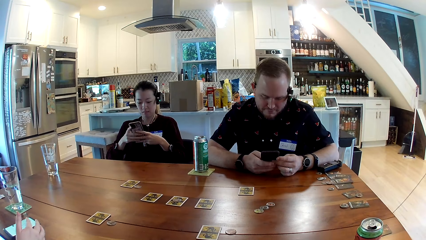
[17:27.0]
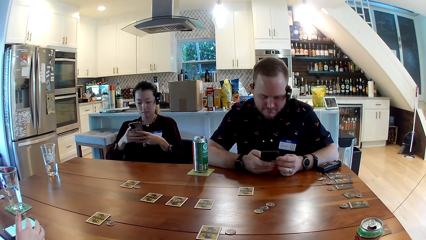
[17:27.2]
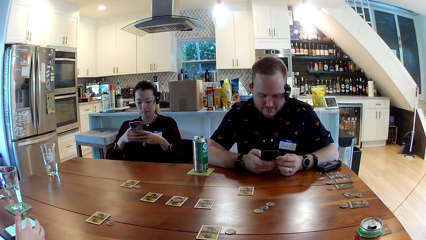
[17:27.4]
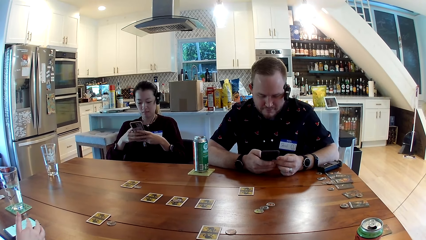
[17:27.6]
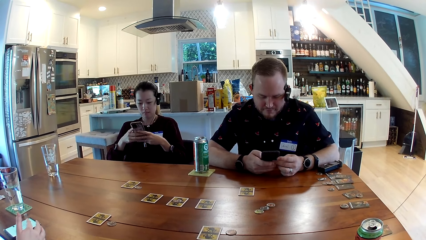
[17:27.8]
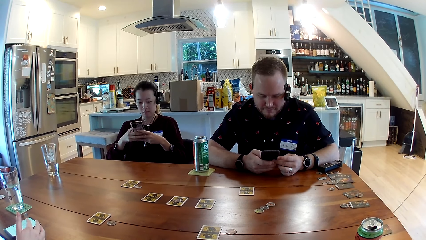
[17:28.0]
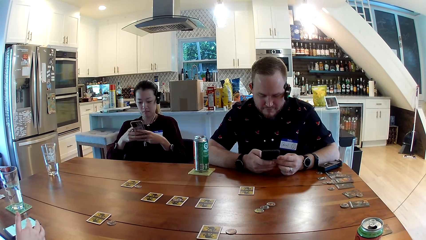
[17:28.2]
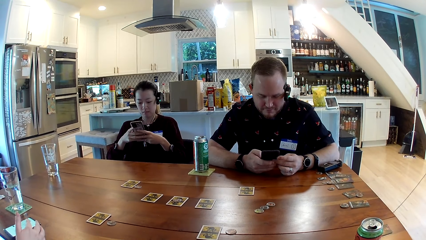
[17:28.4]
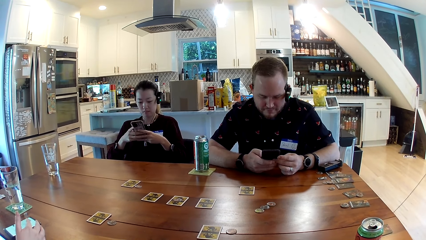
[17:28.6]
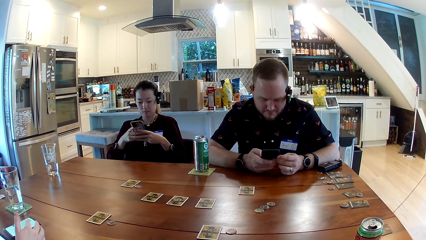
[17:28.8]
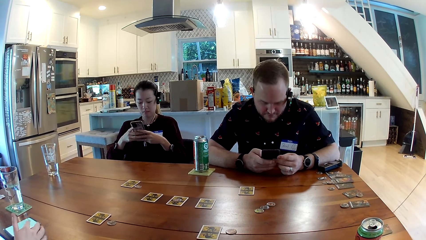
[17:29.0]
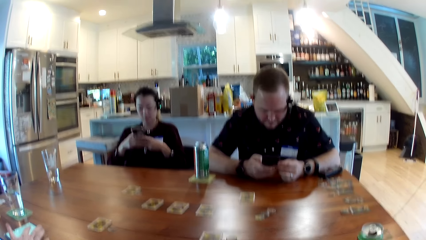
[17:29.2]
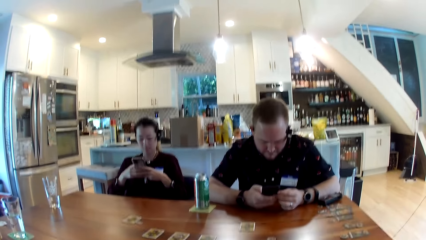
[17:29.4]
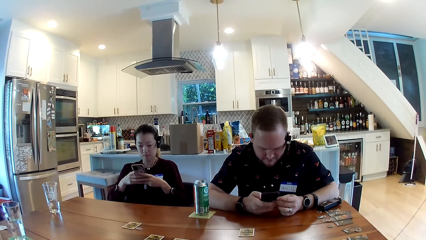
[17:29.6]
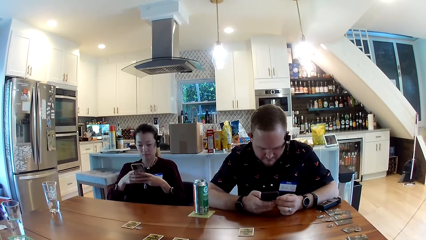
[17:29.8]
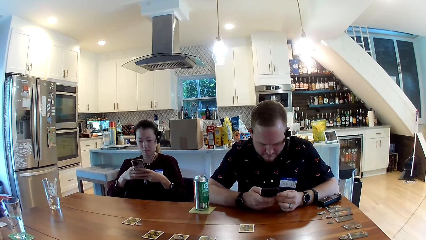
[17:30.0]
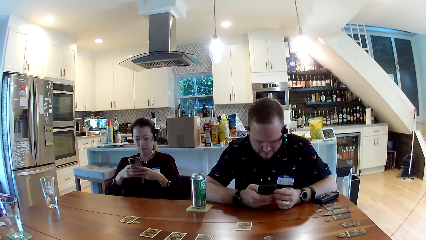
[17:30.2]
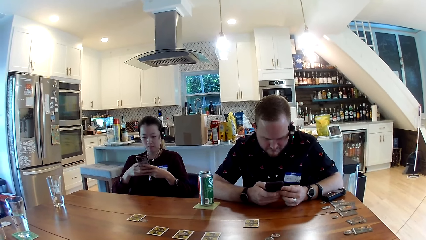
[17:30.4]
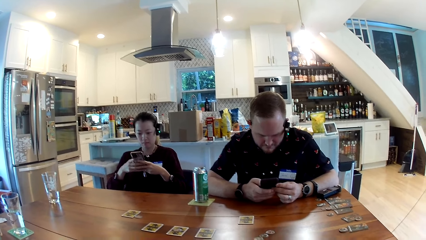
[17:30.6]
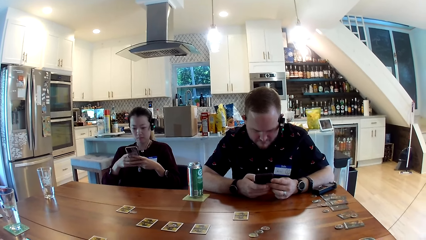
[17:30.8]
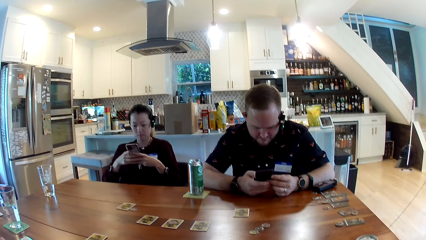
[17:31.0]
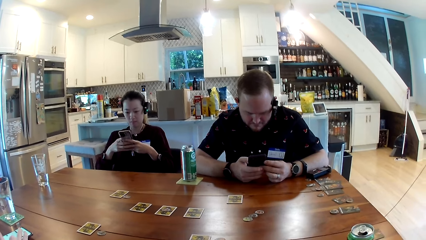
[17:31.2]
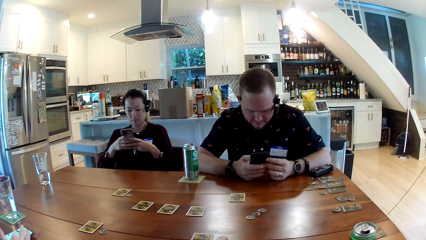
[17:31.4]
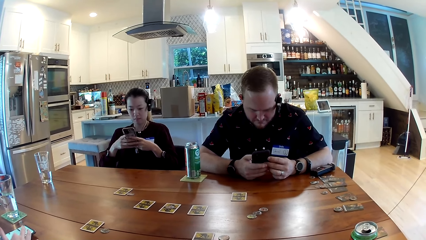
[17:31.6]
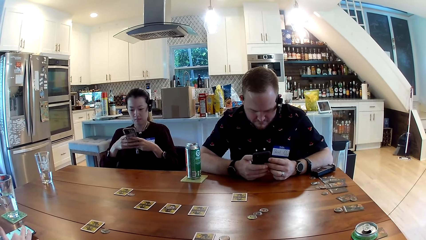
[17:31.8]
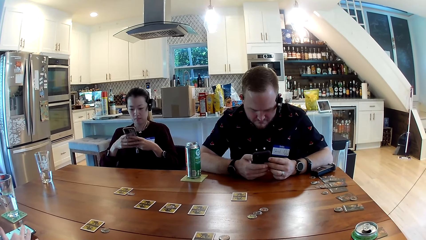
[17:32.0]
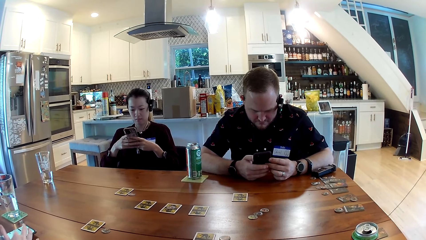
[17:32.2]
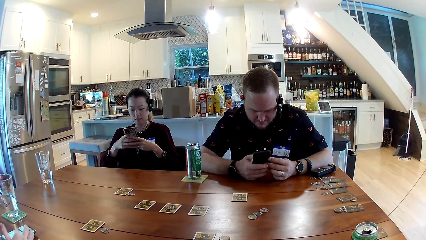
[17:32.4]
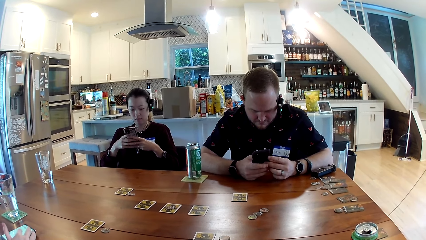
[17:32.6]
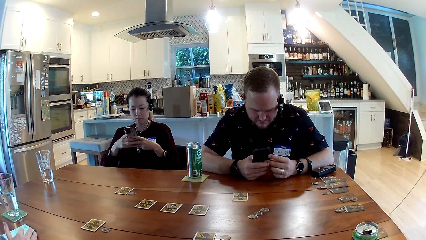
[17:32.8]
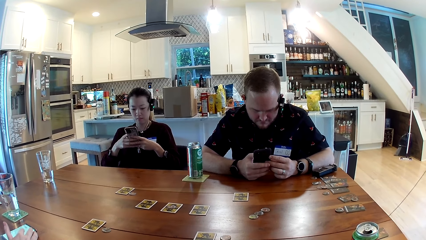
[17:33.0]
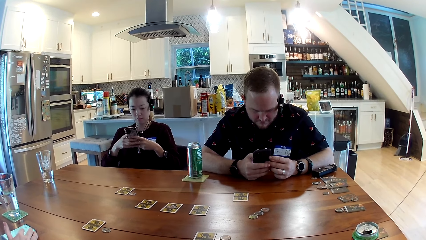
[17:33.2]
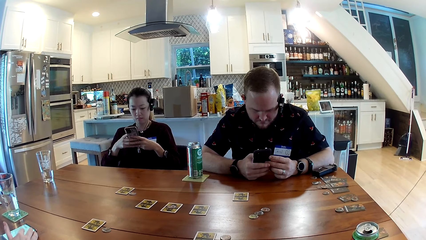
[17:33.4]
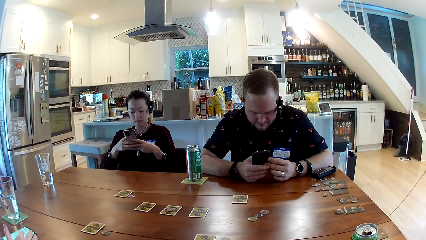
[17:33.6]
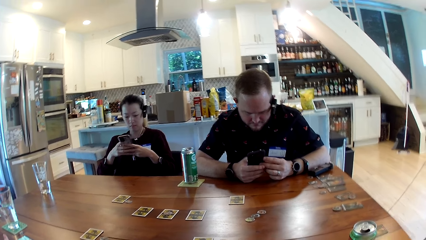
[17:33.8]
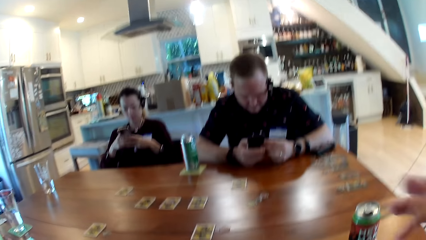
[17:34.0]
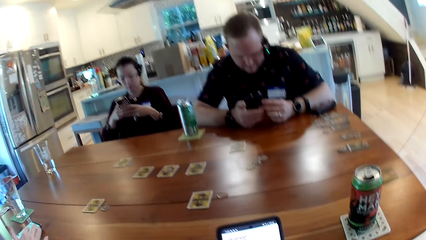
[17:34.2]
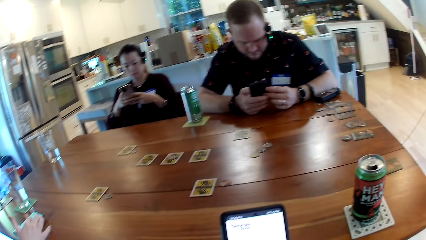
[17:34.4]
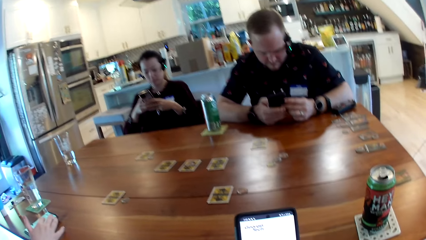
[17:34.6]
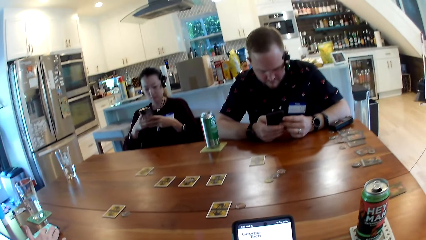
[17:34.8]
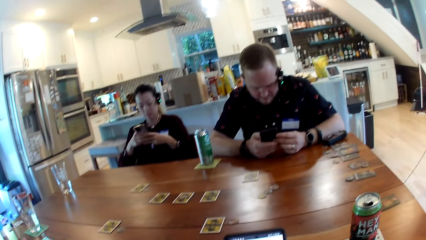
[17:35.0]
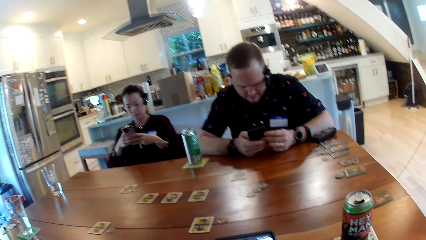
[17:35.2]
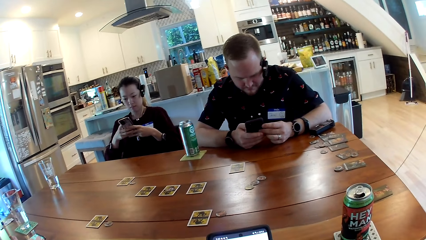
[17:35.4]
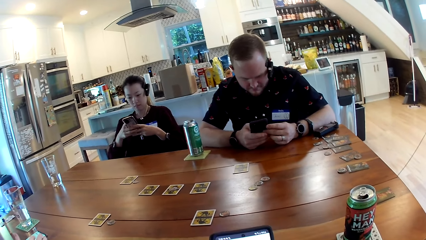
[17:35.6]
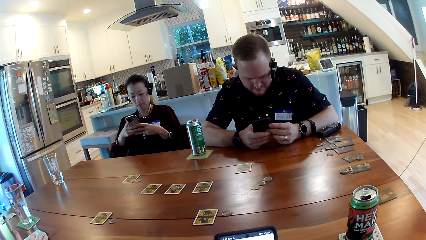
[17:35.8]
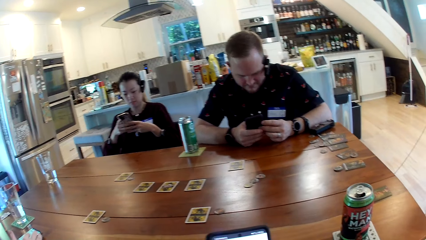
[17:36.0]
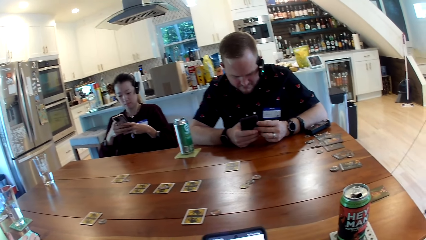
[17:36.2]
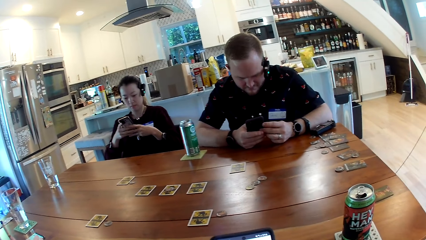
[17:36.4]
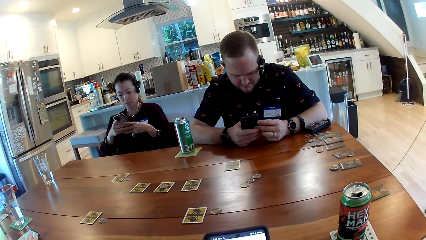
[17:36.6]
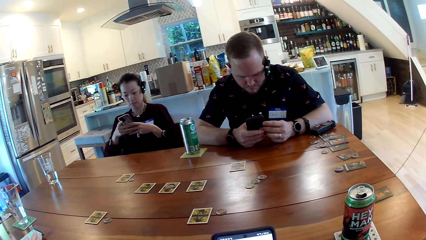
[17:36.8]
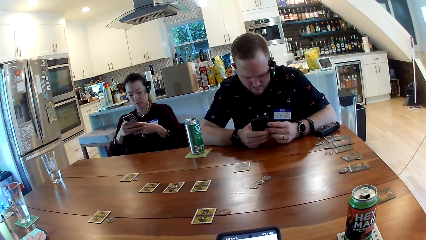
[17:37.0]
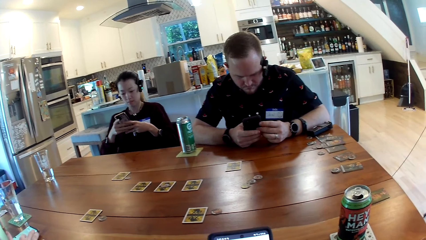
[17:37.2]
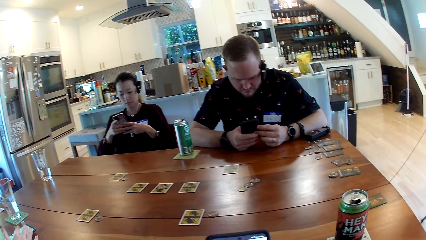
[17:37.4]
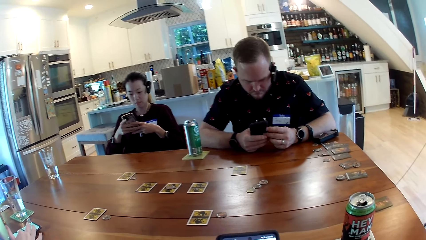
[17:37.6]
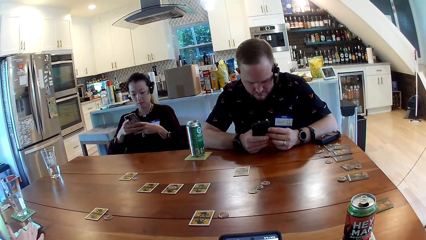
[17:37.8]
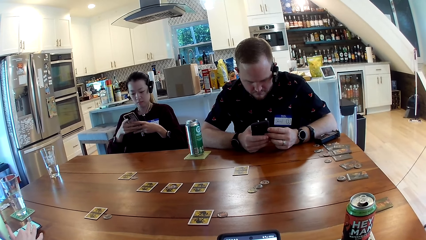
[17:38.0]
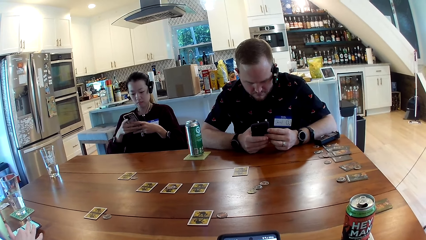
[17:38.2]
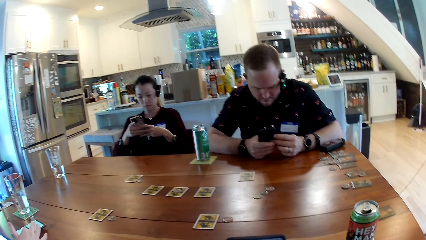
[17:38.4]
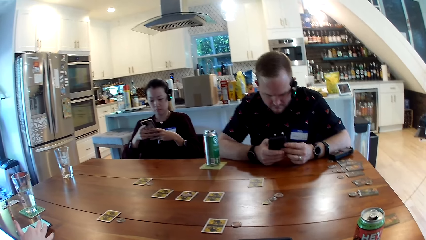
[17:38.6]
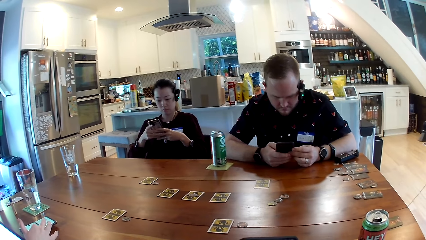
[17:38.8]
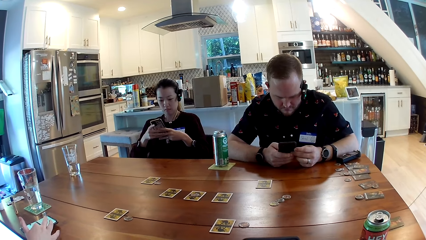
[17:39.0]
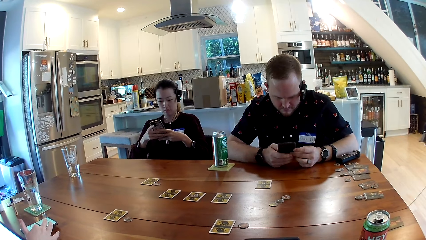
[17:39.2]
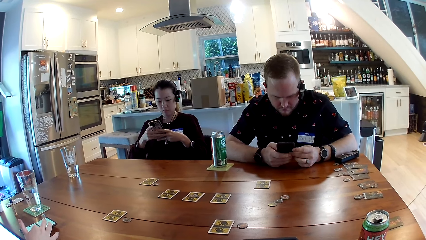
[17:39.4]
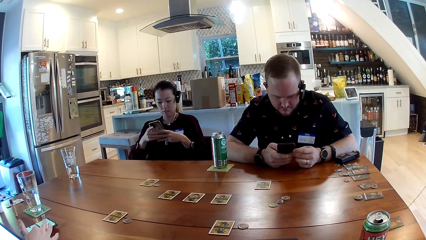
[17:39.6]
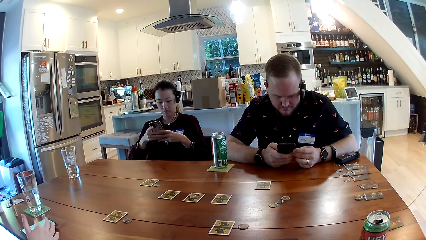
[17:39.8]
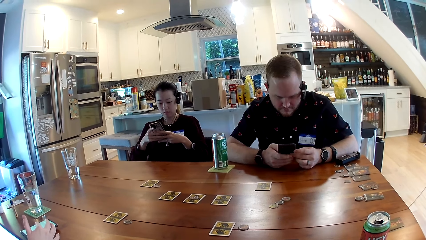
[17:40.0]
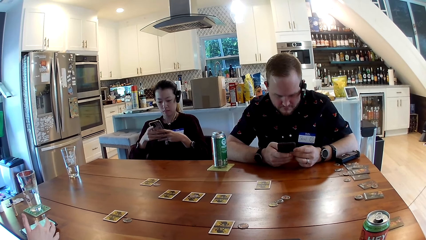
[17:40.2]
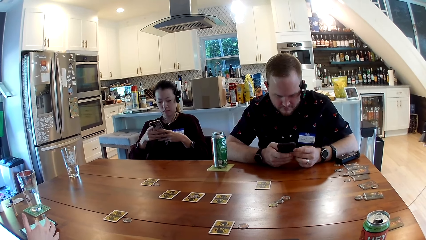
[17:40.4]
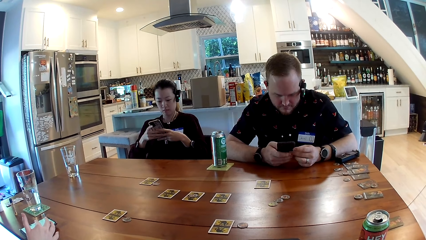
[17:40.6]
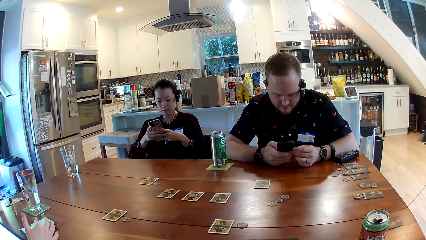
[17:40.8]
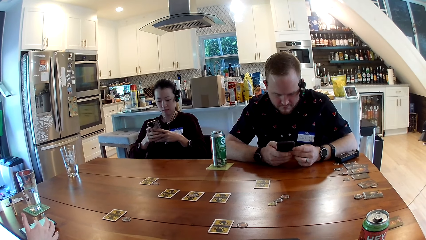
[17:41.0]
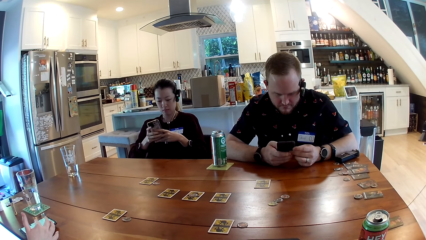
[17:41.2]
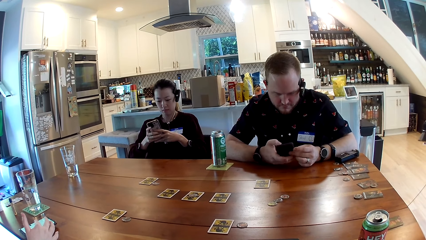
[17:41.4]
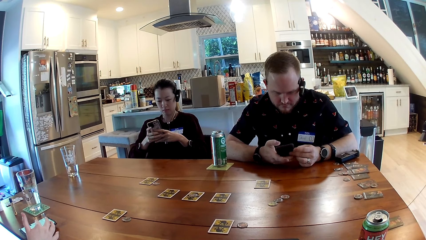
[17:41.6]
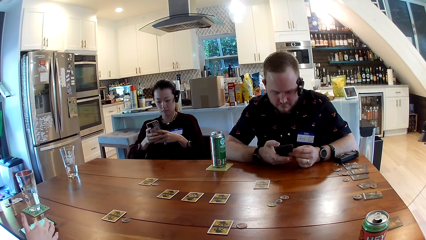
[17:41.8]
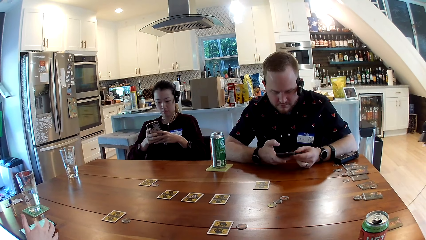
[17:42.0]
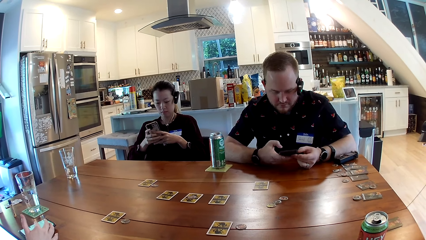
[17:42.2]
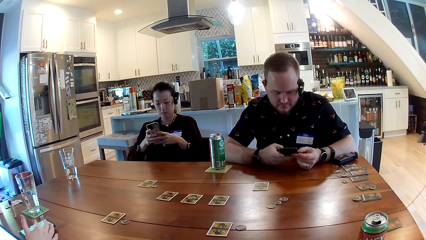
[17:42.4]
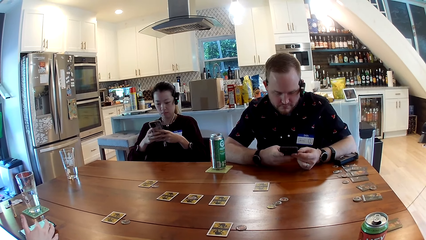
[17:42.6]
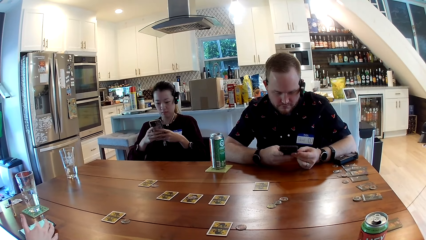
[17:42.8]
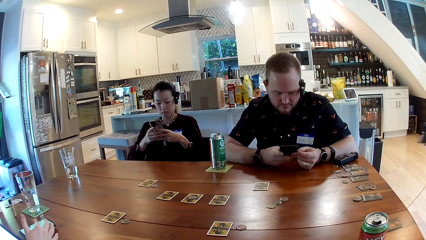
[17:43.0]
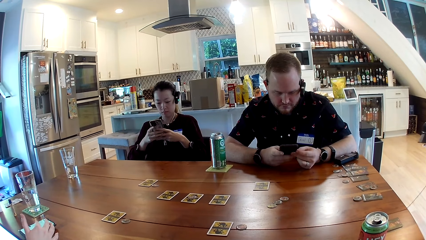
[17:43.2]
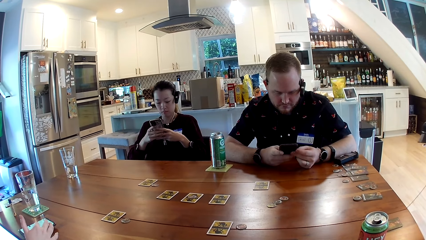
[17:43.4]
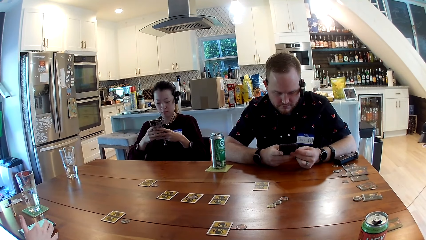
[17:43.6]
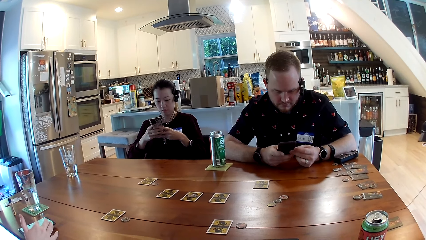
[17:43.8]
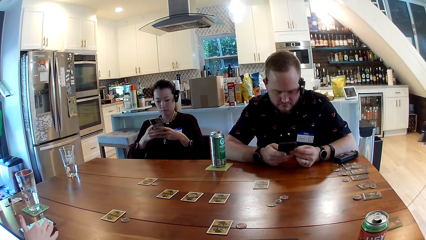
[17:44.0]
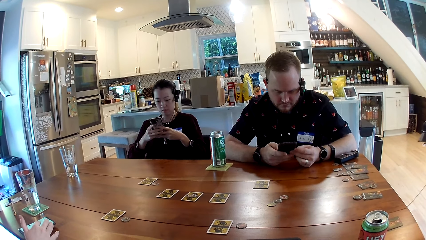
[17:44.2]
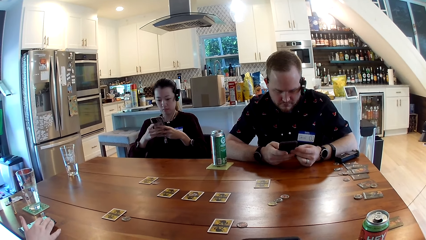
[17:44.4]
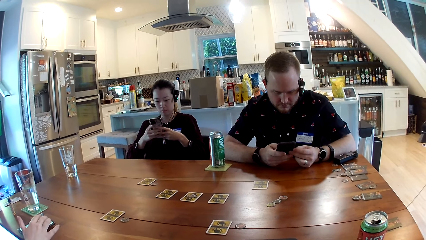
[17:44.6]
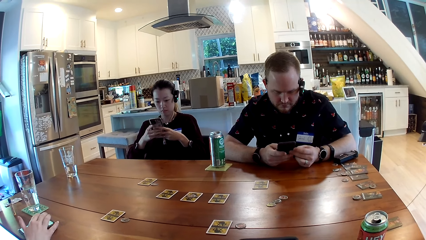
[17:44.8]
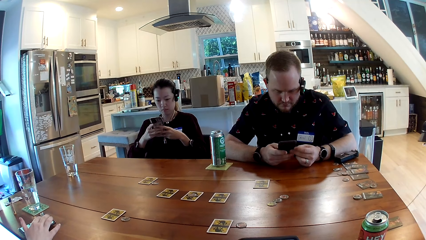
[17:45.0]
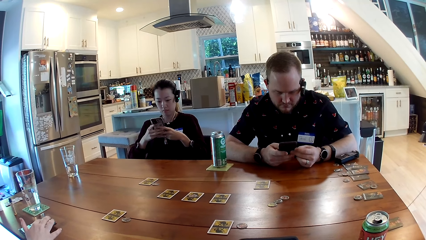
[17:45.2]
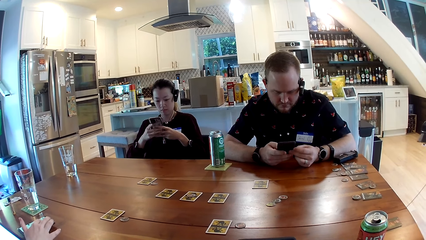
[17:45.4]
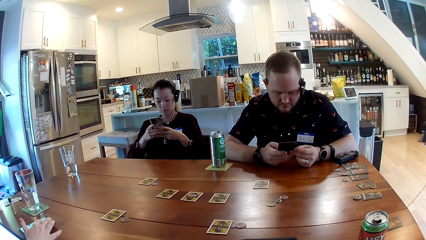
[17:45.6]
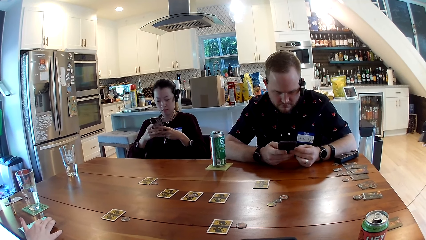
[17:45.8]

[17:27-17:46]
The camera wearer moves a hand. They scroll the phone. A man and a woman scroll the phone.
